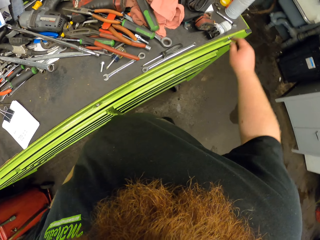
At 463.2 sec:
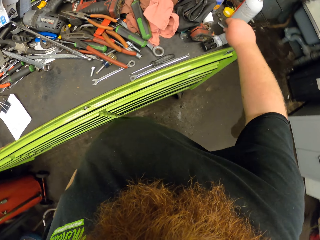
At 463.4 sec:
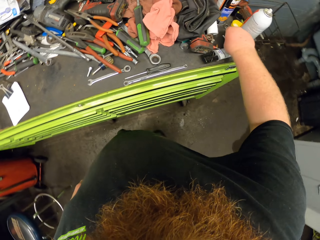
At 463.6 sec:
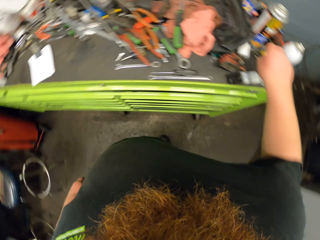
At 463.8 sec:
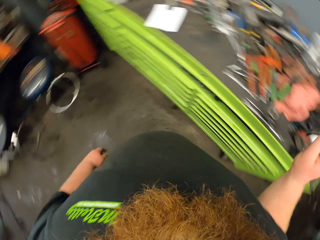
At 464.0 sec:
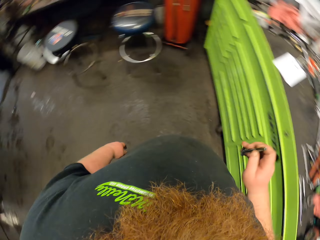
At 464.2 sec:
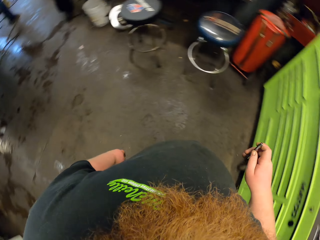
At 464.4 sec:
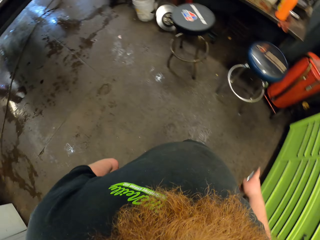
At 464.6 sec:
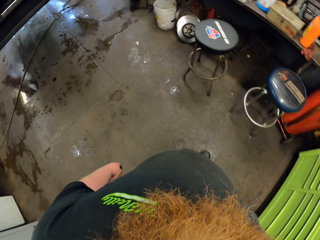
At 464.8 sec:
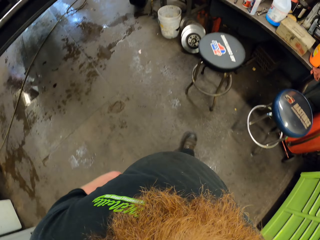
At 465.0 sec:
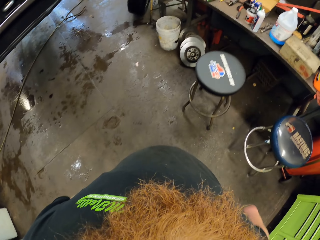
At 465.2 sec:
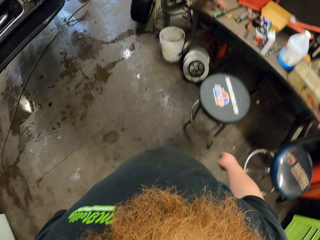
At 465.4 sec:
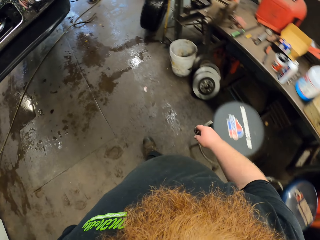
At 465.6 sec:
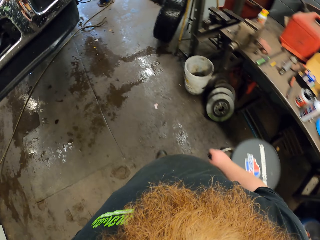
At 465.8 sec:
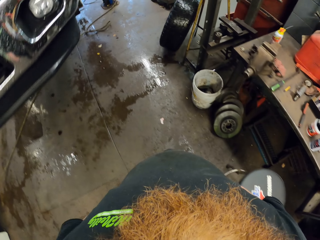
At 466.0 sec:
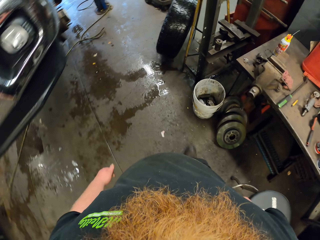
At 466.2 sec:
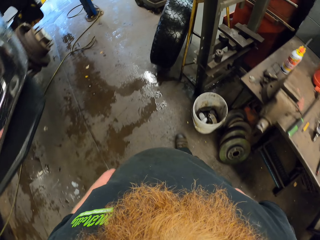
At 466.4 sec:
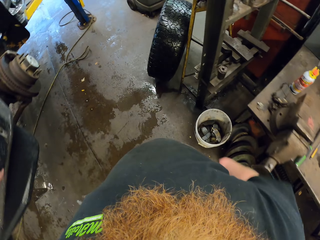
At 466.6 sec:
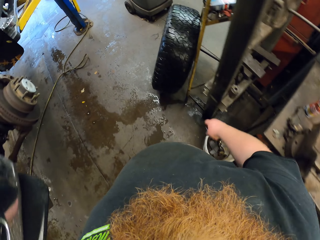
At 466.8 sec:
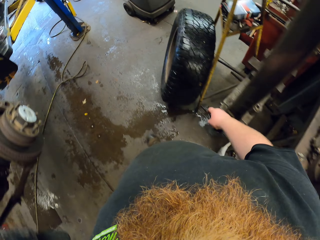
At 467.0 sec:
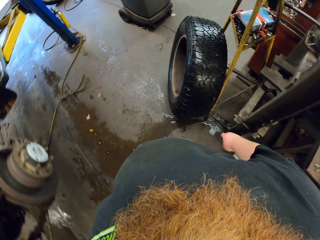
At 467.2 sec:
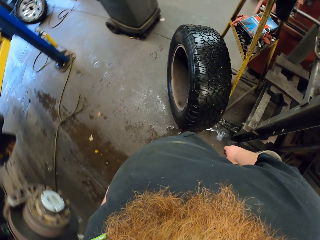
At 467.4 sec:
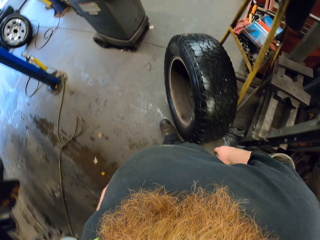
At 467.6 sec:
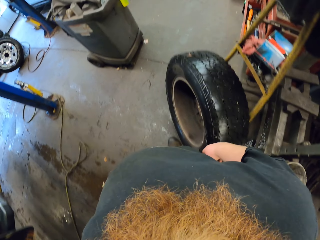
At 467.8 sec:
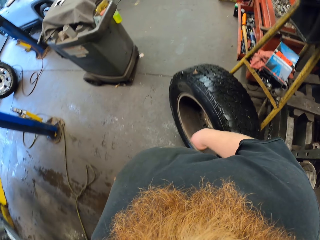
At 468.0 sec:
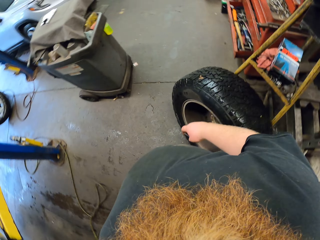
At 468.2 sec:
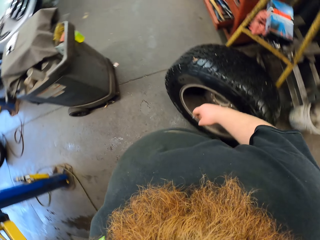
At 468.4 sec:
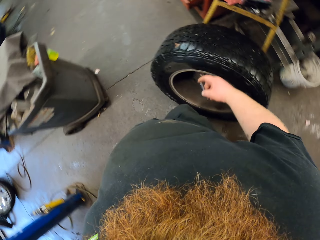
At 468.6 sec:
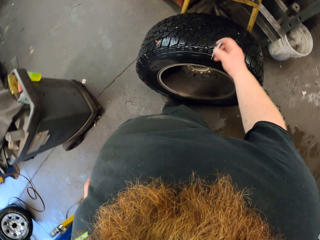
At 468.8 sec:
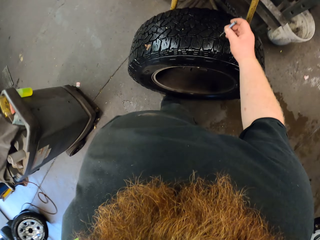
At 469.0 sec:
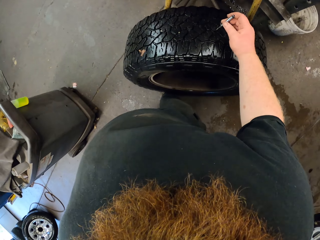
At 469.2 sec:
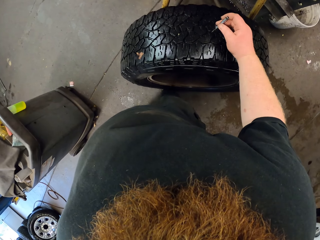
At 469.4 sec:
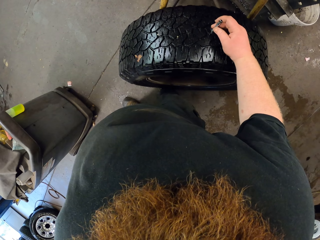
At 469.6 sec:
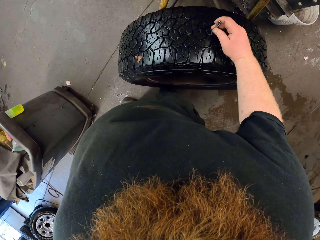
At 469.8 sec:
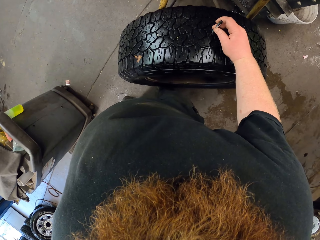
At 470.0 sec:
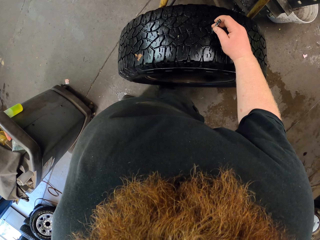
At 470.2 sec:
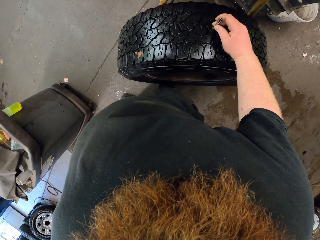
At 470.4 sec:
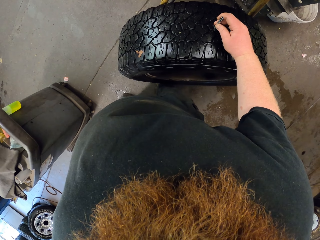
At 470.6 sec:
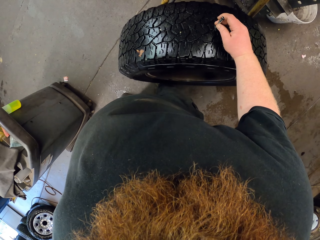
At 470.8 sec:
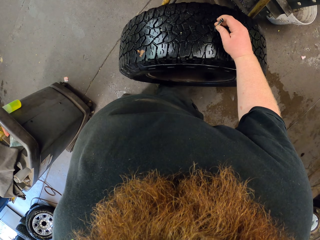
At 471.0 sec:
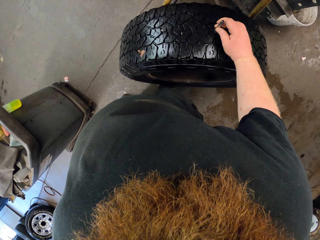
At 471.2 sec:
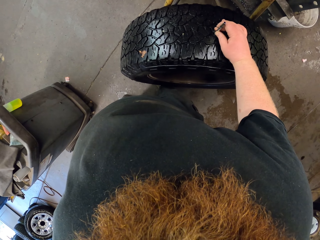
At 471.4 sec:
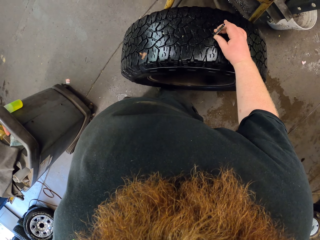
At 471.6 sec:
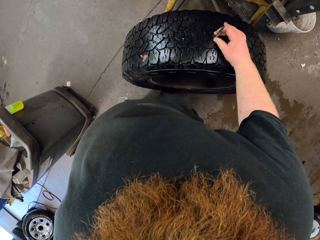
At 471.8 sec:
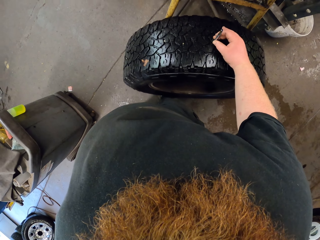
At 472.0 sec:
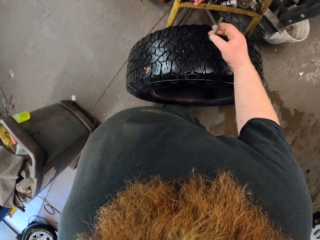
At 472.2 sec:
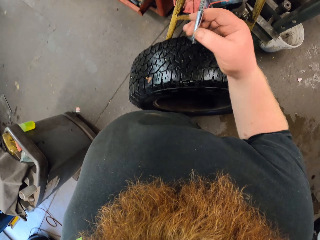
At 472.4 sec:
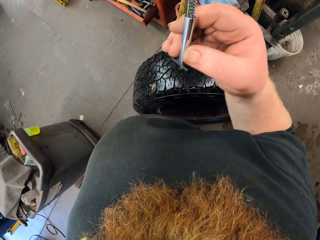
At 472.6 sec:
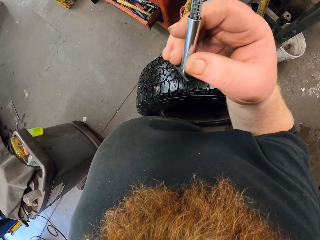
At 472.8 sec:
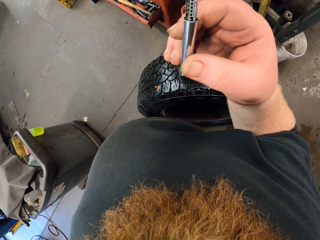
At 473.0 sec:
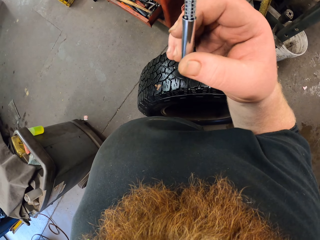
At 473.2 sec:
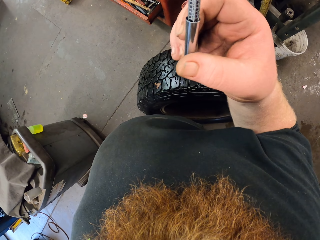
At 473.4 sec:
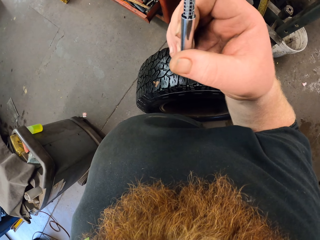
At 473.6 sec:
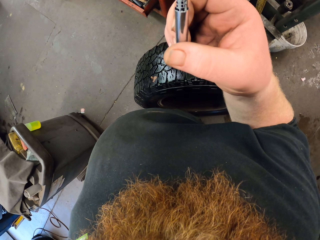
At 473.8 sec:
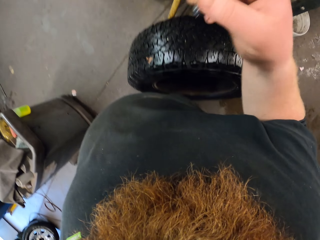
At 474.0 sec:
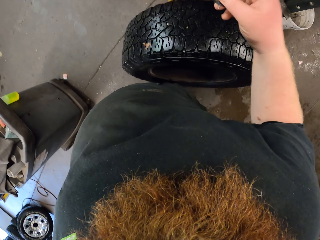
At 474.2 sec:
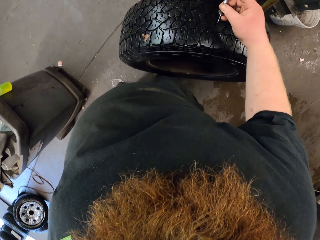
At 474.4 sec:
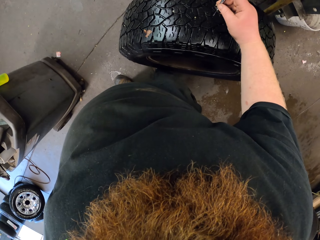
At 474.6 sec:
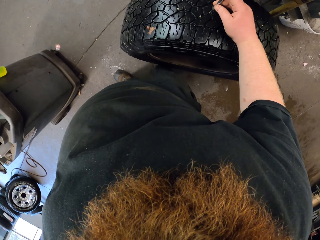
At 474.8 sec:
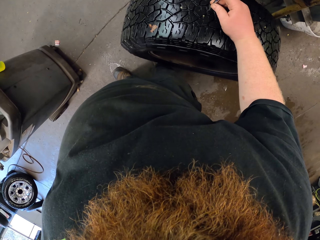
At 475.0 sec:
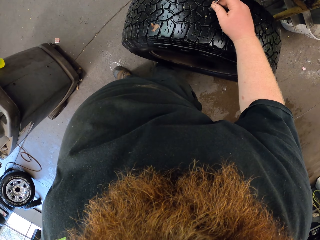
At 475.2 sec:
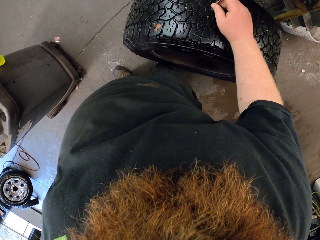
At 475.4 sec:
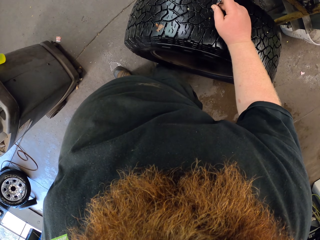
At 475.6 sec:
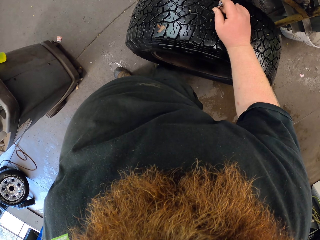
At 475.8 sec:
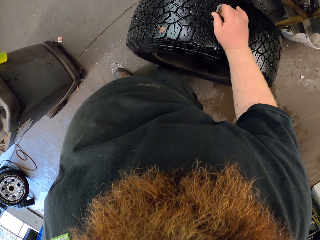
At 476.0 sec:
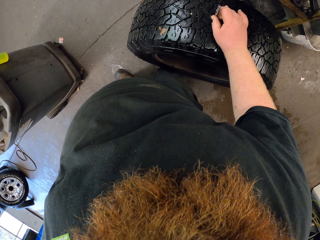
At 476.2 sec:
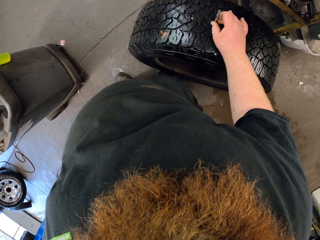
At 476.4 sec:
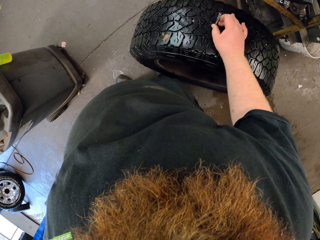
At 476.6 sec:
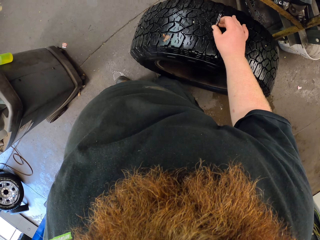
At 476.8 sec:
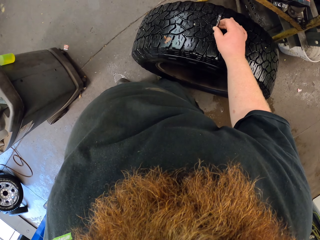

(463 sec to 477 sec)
The camera wearer takes something. They walk around the garage. They put something on the car wheel. They test the wheel with a tester.

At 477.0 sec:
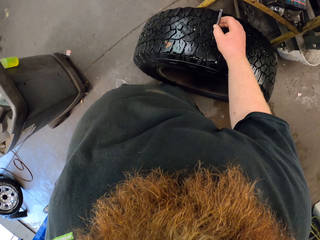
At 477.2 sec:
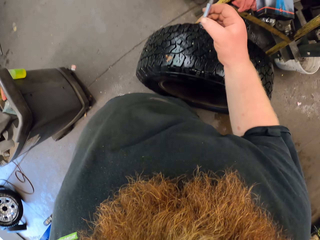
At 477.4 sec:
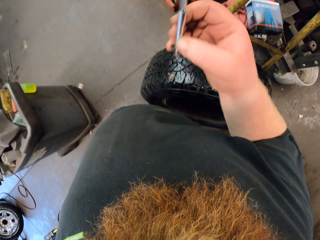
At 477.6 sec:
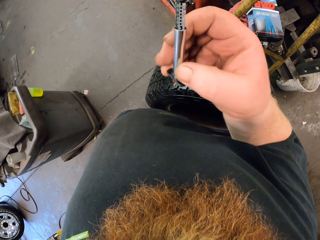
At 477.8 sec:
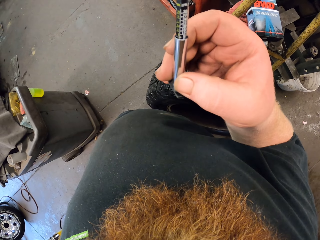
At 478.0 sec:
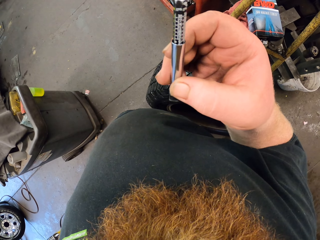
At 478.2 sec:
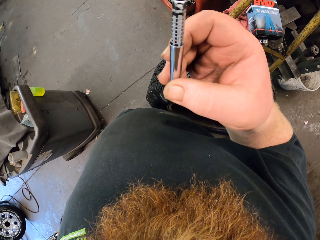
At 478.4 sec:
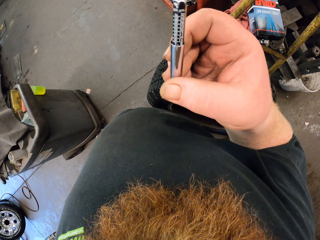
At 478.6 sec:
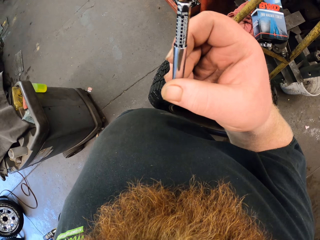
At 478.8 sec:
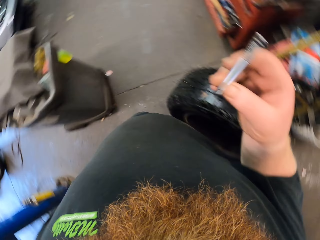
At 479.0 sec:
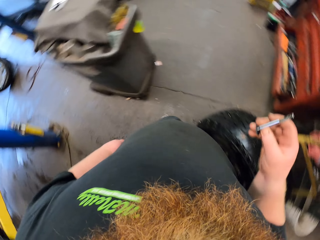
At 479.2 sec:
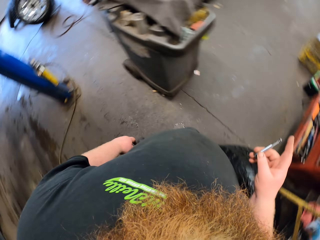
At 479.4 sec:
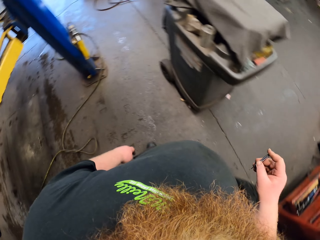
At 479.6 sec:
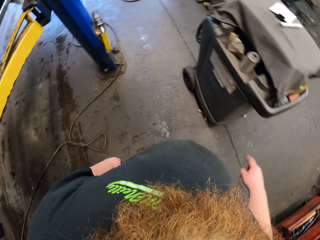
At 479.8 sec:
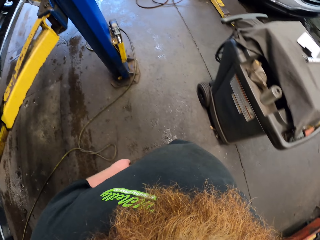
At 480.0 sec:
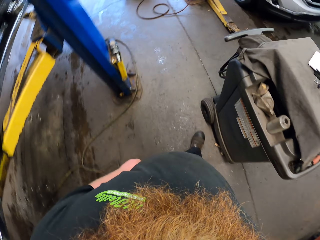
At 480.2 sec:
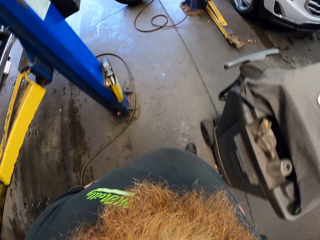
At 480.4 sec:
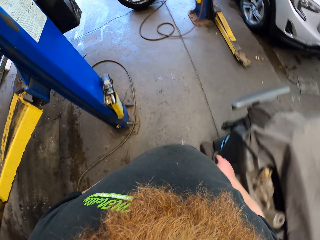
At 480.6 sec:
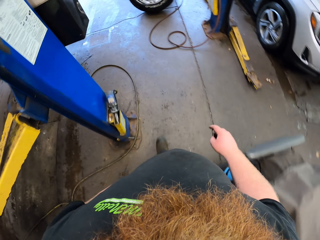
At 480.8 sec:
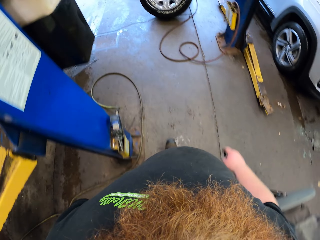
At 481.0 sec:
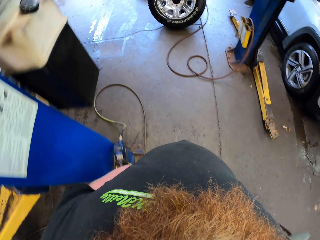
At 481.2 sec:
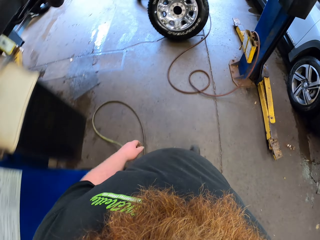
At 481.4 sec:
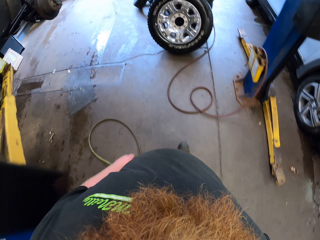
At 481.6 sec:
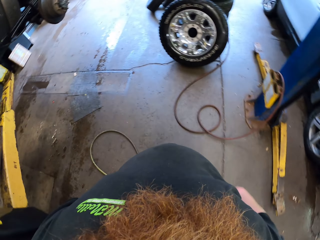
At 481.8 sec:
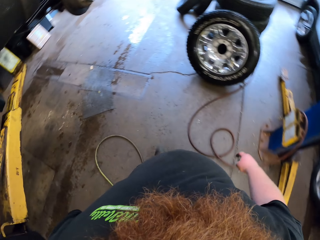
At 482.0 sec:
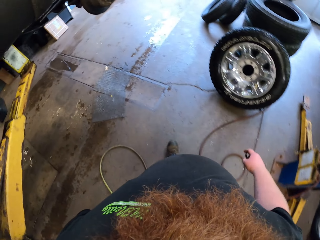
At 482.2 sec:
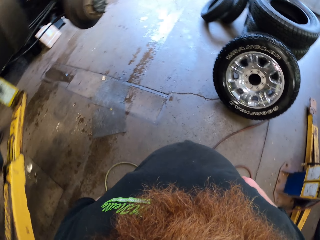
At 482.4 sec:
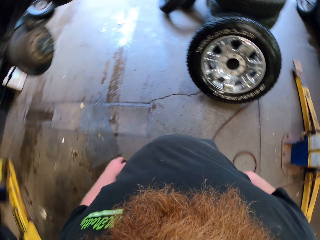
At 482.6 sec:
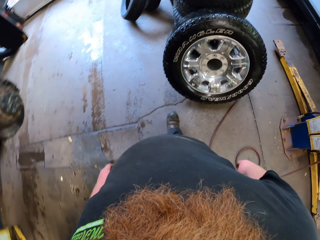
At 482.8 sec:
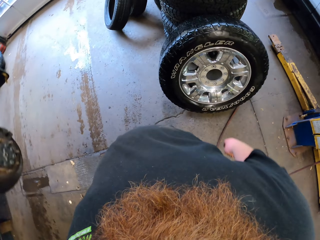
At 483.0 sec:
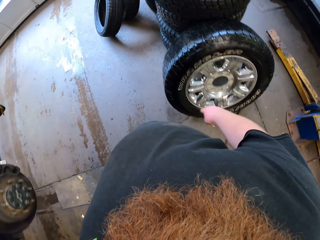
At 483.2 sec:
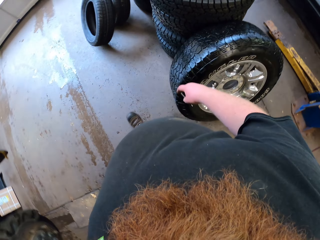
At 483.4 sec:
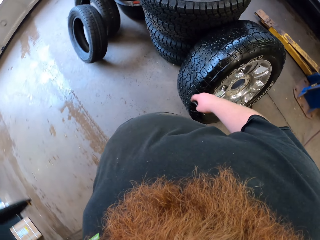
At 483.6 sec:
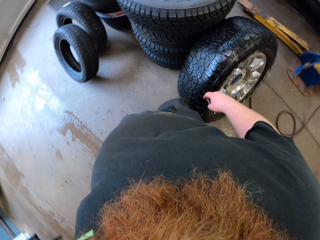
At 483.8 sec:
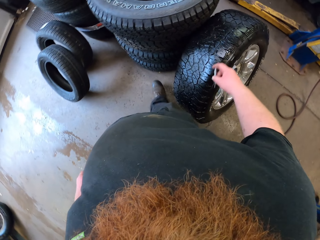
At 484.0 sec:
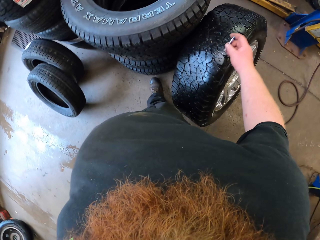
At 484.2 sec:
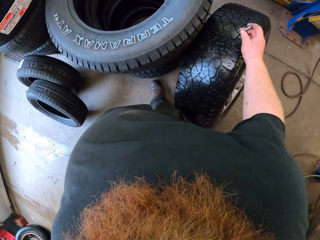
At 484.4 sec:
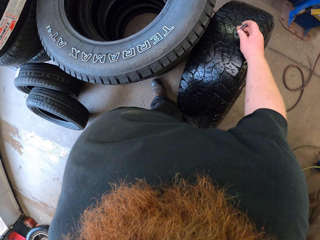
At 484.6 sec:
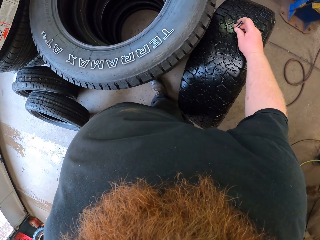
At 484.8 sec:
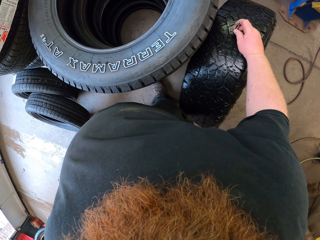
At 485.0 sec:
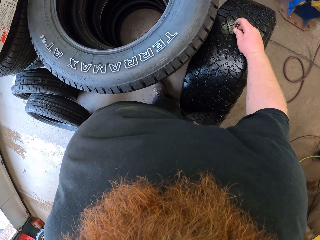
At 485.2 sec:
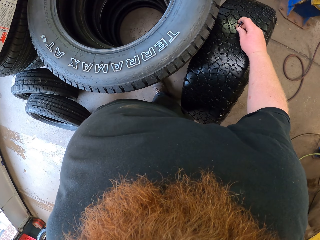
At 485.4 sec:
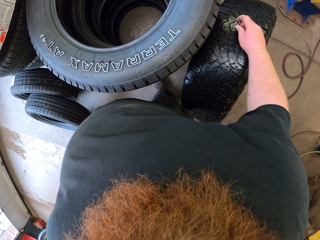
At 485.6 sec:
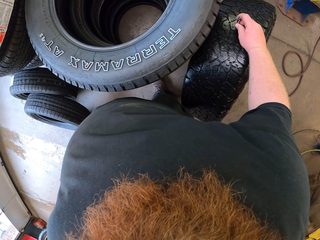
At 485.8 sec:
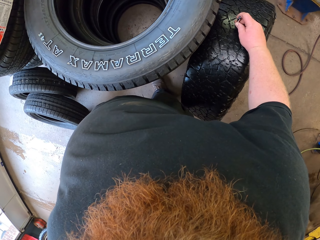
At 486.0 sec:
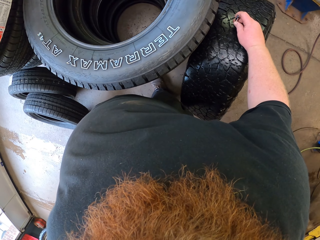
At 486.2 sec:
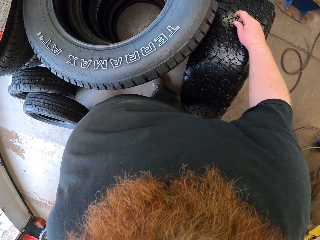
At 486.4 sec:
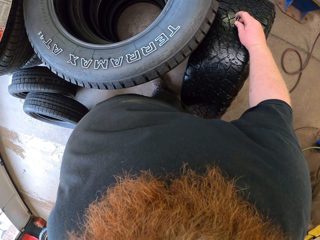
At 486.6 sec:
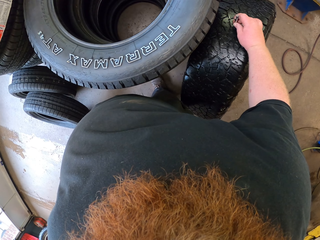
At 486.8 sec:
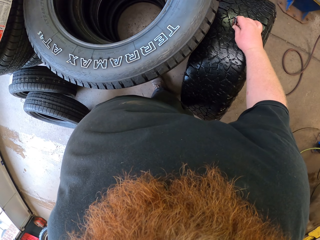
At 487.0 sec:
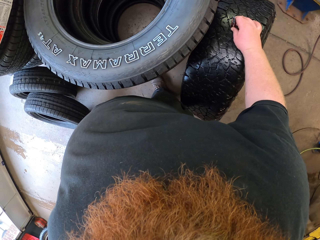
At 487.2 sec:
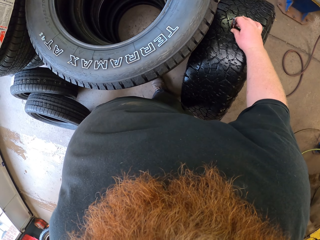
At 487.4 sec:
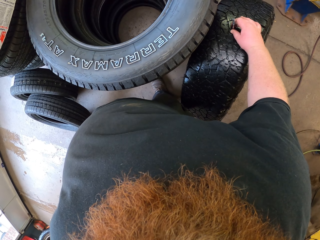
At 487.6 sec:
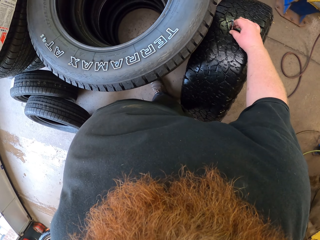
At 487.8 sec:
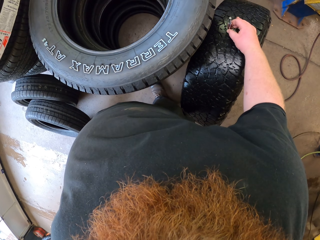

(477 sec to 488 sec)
The camera wearer checks the tester. They walk around the garage. They test the wheel with the tester. They put something on the car wheel.
